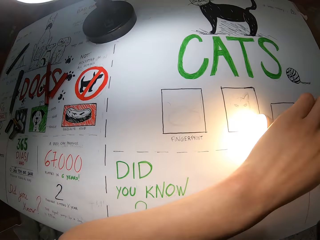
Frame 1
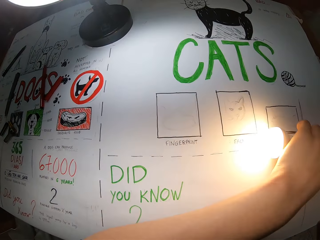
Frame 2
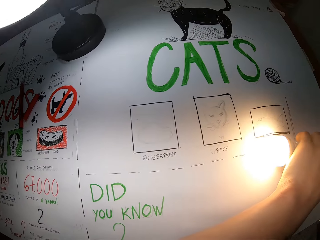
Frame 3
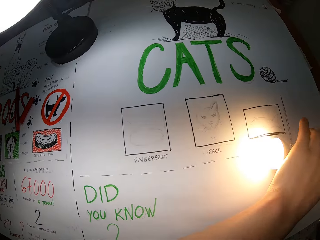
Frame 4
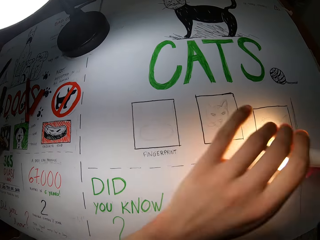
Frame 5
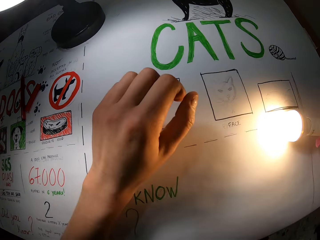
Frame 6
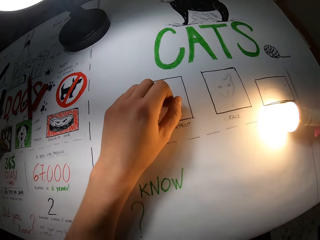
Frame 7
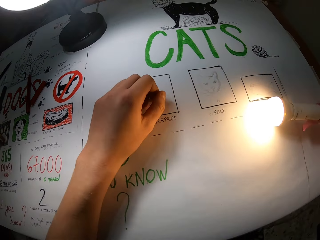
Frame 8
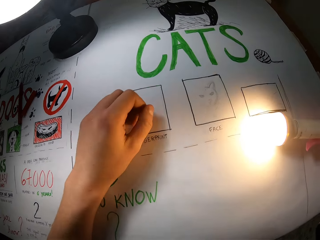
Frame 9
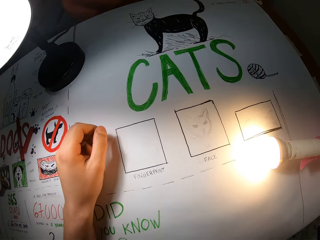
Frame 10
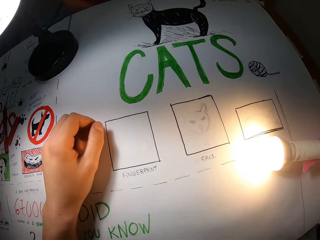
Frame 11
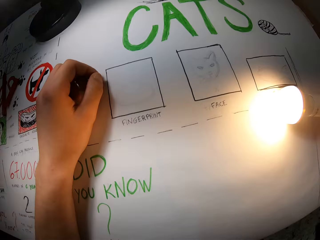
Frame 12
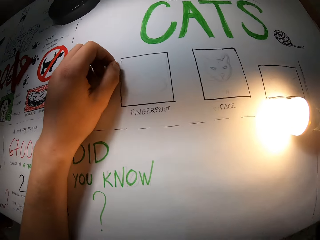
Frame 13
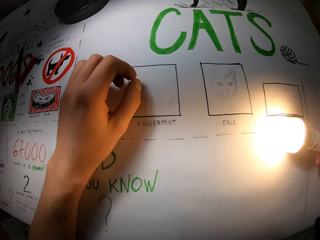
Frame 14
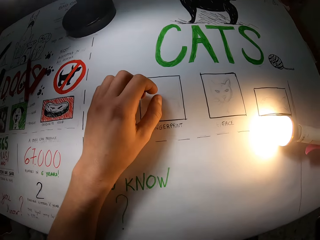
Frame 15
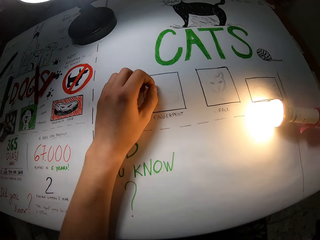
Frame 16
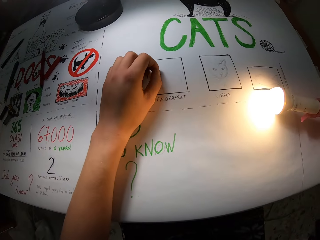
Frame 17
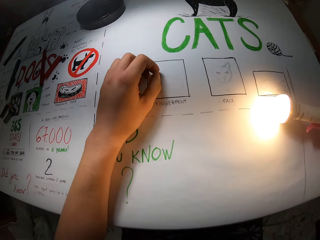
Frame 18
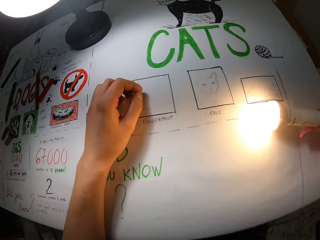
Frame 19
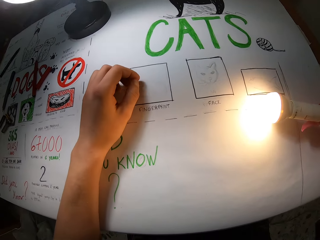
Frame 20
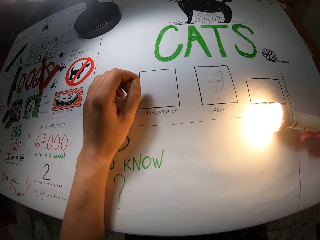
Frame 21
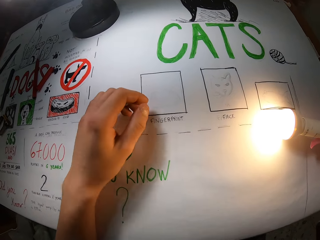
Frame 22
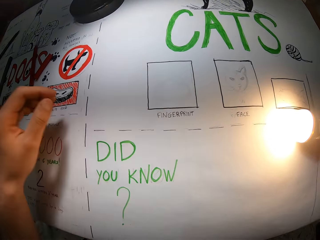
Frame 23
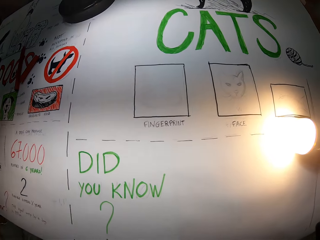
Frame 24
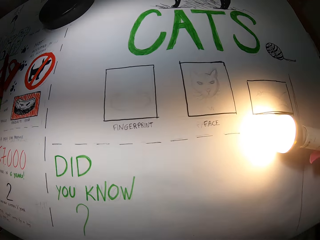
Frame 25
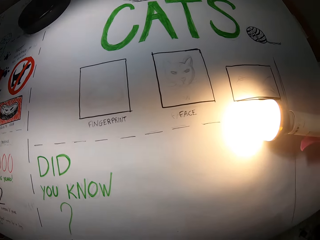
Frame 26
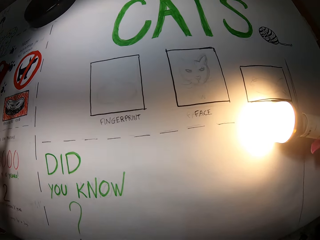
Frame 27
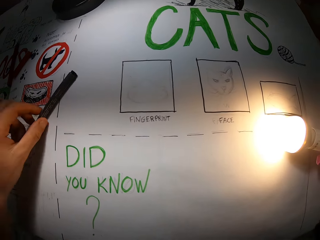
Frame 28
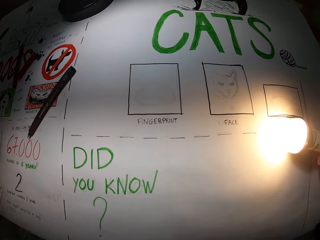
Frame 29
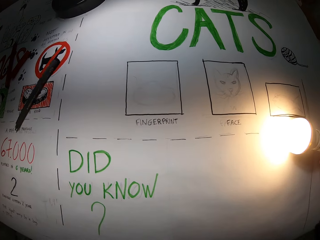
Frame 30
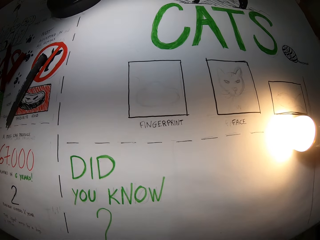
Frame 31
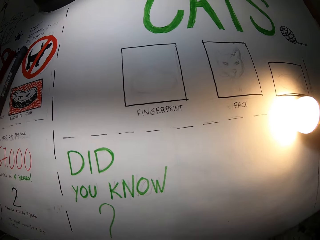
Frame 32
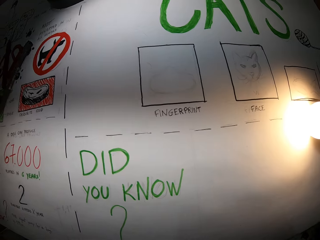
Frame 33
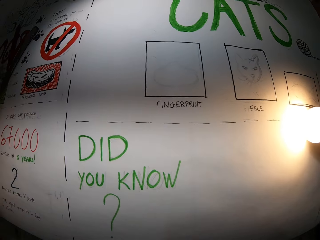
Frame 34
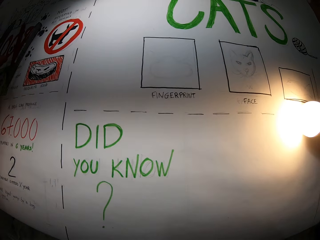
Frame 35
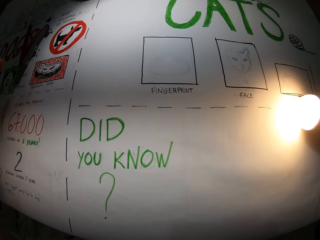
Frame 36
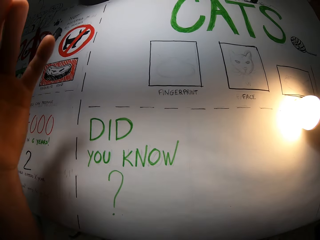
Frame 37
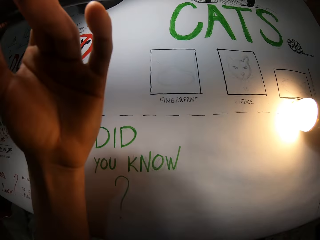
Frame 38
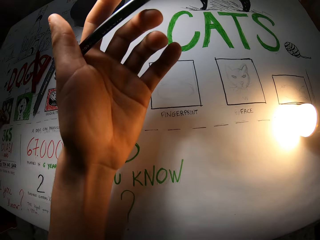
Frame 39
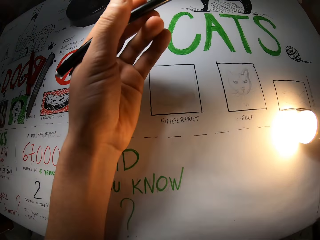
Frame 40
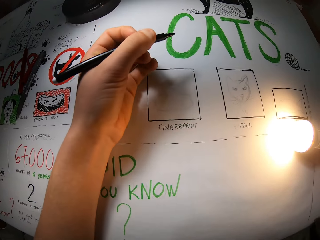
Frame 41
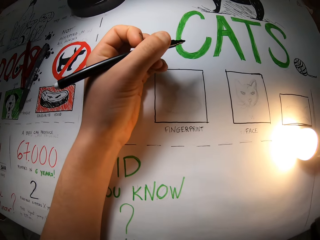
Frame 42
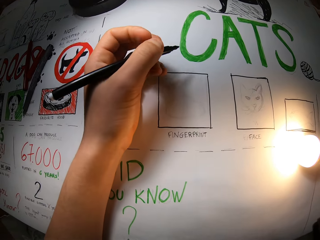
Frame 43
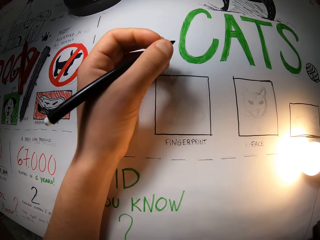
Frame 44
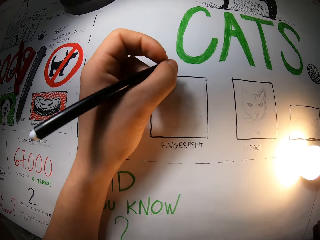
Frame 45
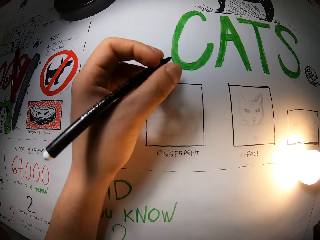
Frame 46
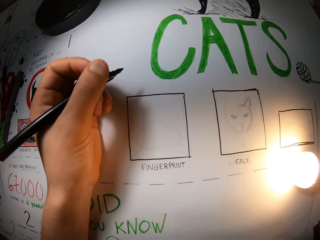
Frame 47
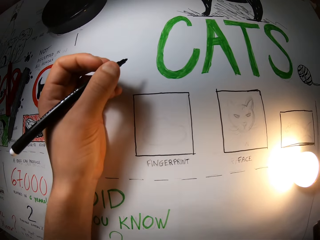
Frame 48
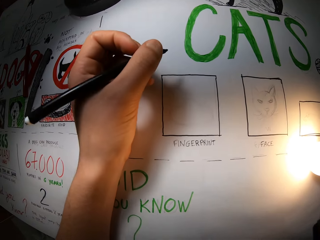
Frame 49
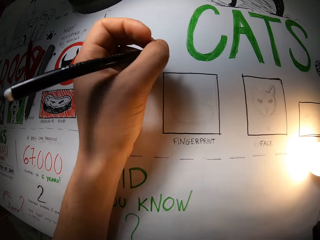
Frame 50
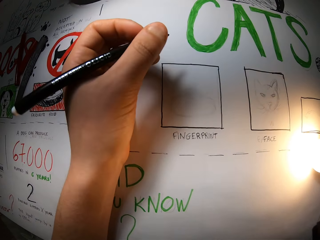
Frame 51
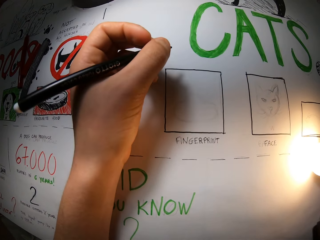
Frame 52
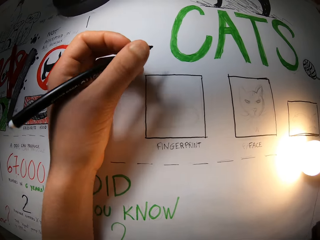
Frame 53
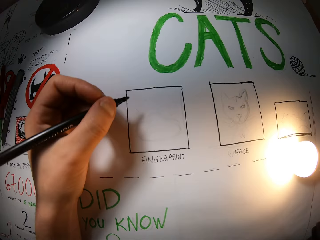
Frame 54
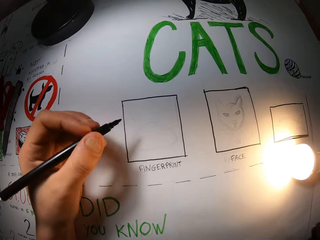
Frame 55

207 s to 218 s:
The camera wearer moves her hand. She rests her hand on the paper. She moves the grey marker on the whiteboard with her left hand. She moves her hand. She picks the black marker from the white board with her left hand. She rests her hand on the paper.

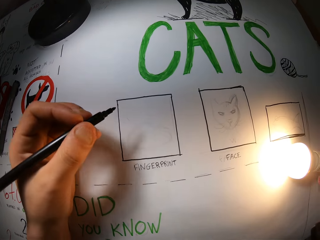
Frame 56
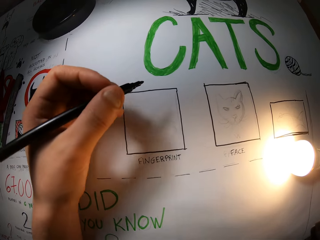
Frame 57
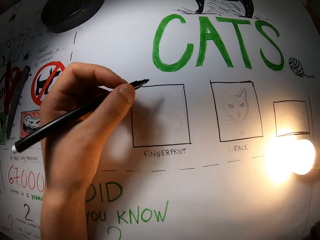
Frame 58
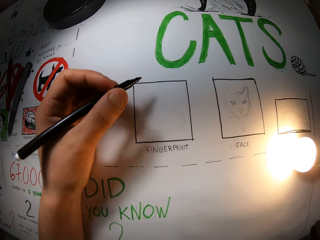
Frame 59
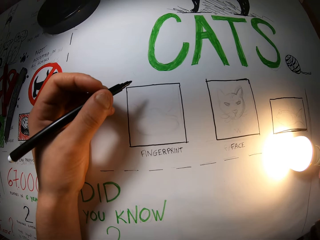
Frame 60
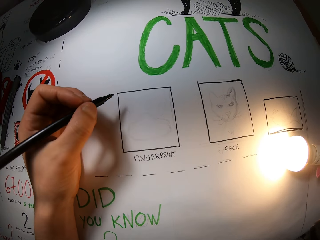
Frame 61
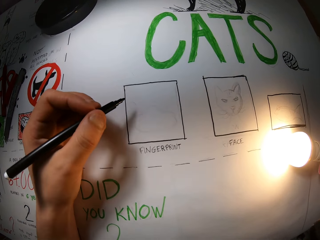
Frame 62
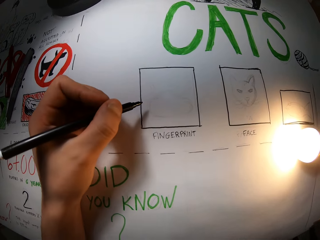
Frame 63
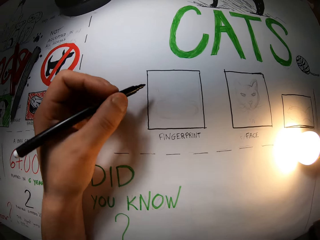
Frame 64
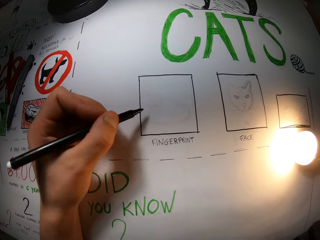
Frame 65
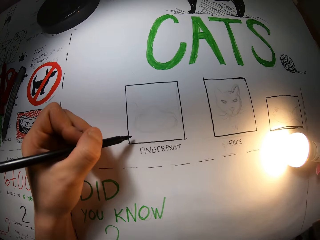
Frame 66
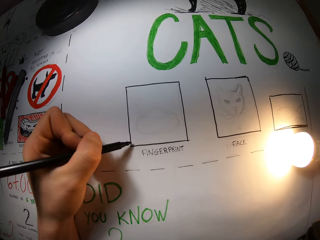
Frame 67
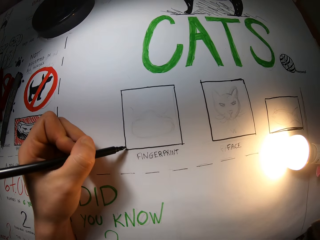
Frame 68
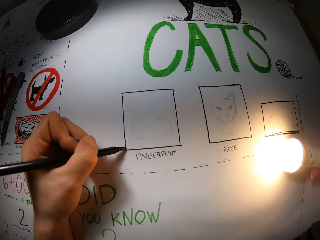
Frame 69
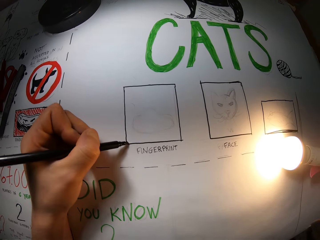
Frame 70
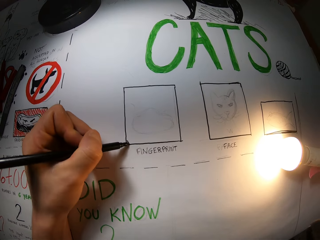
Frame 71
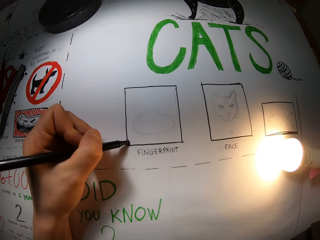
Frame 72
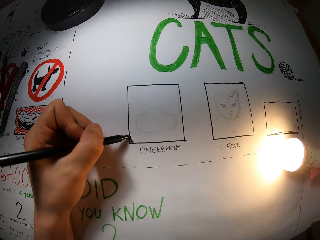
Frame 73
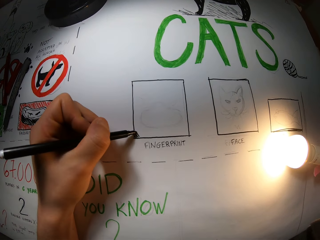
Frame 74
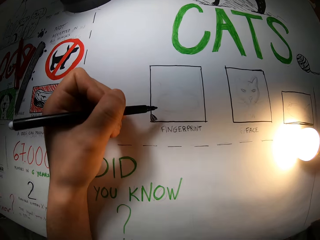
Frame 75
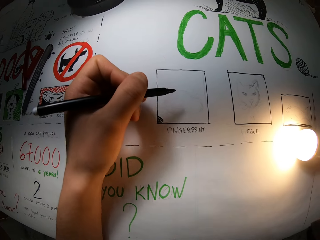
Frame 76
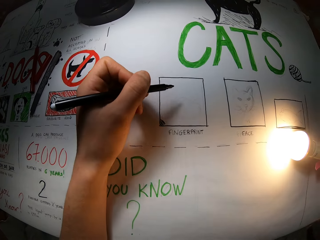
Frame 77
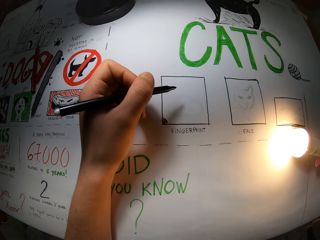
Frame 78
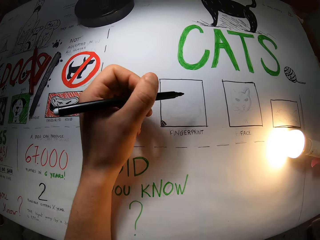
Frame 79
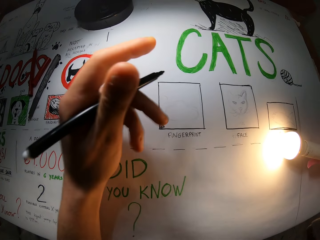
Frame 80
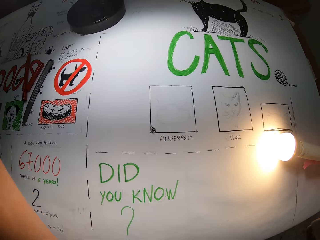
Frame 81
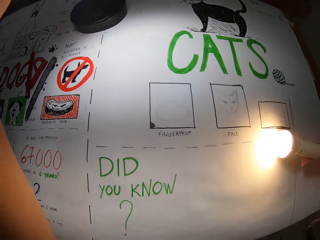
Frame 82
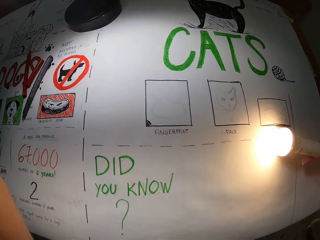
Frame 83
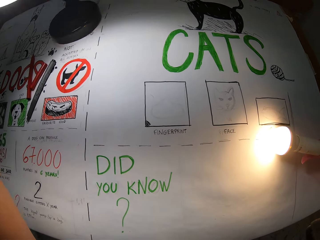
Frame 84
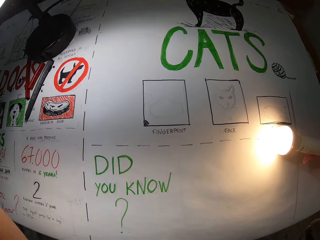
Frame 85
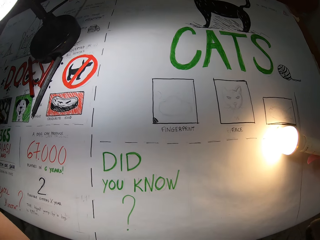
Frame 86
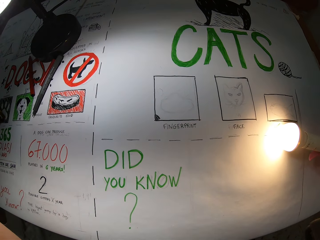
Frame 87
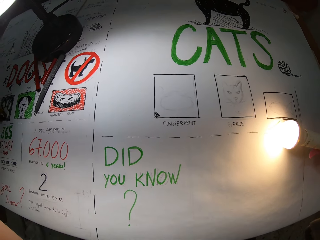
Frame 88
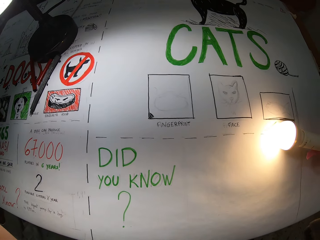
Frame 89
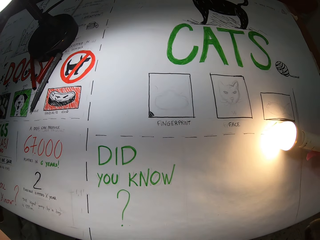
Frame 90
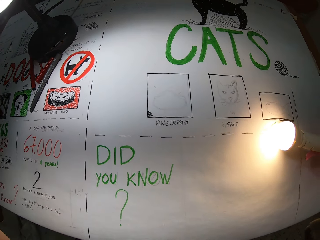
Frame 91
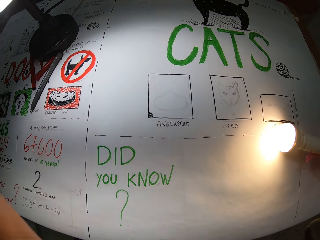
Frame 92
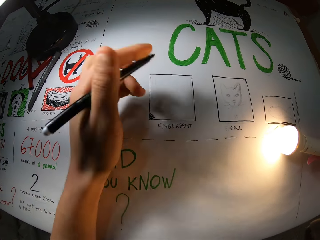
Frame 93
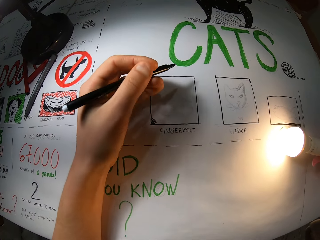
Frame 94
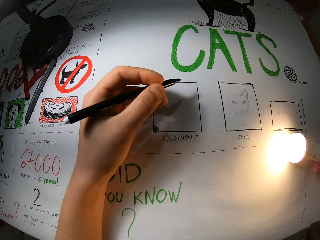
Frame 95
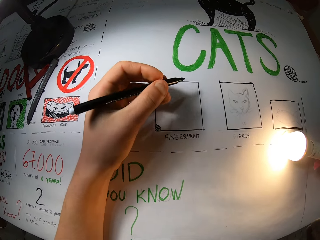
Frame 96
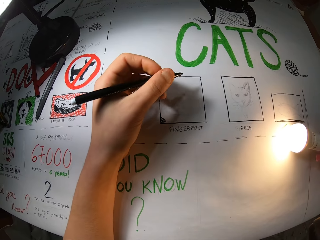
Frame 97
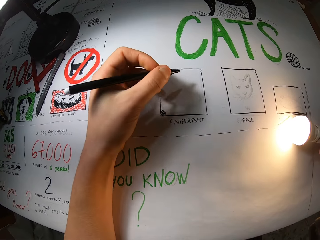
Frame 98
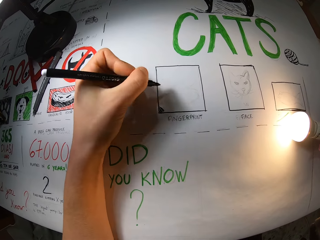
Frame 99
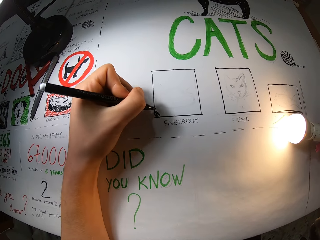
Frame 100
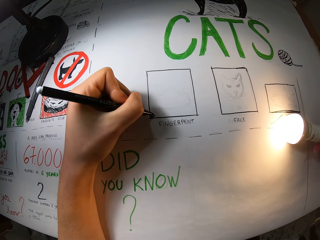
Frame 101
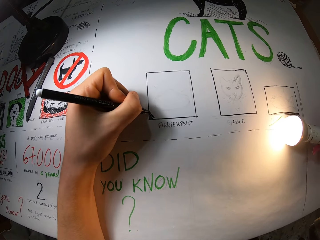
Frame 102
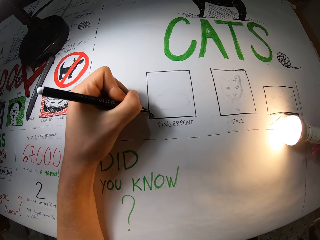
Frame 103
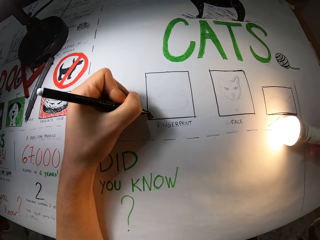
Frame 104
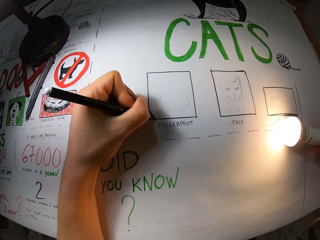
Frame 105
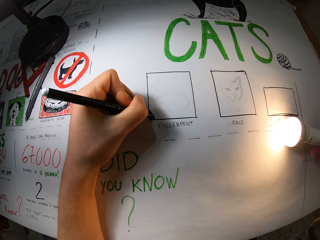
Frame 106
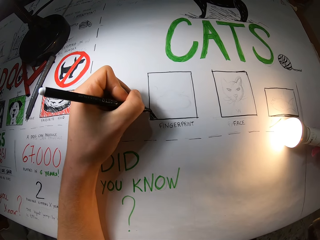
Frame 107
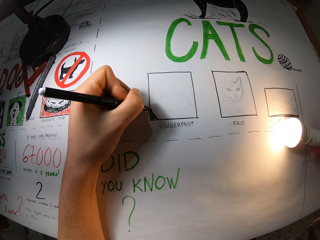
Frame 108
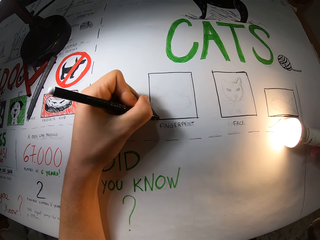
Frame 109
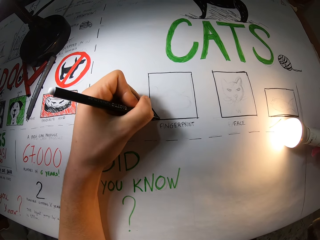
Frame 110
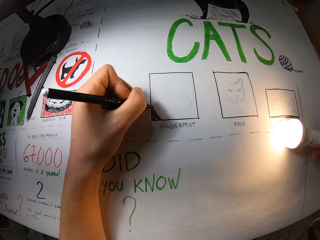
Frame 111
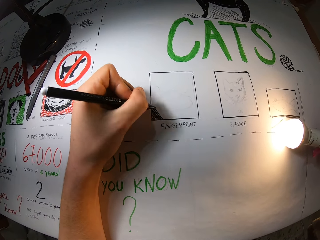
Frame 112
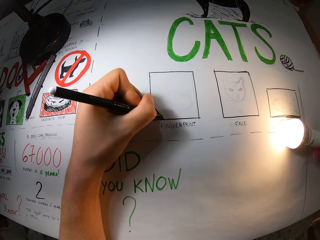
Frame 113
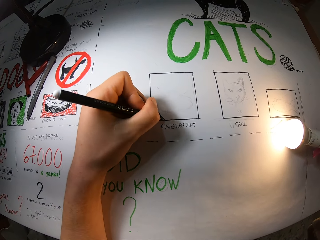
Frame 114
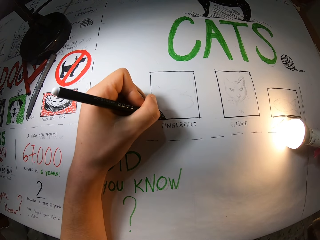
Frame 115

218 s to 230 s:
The camera wearer draws on the white board with the black marker in her left hand. She moves a table lamp on the white board with her left hand. She moves the pen away from the drawing. She rests her hand on the paper. She draws on the white board with the black marker in her left hand.
